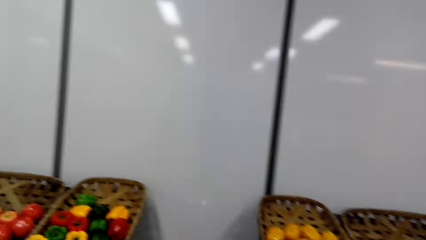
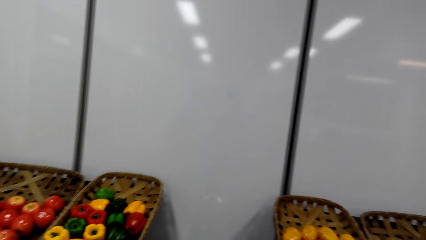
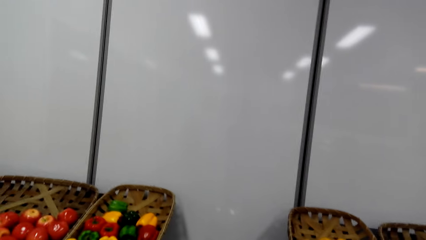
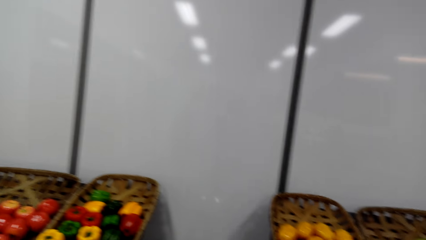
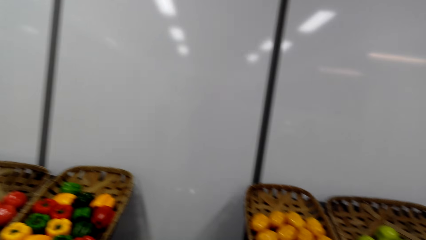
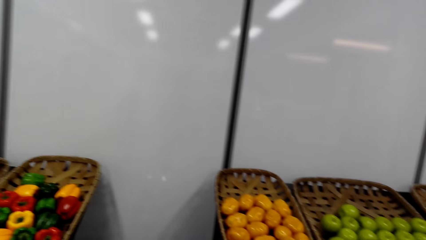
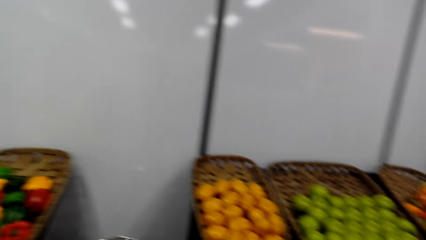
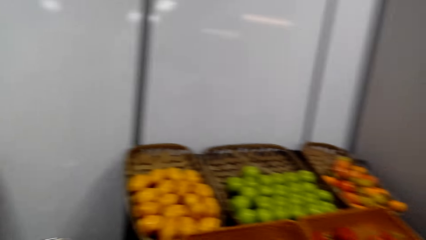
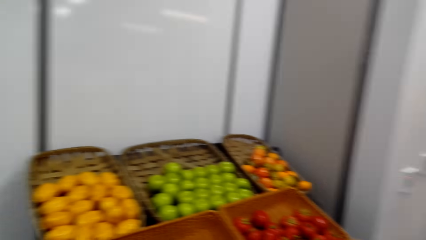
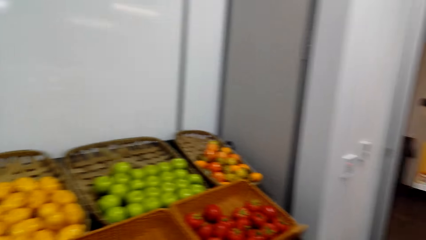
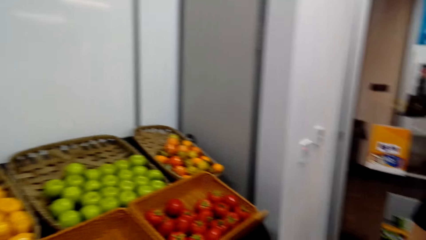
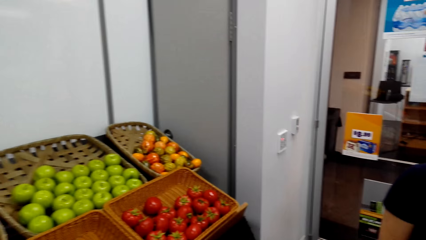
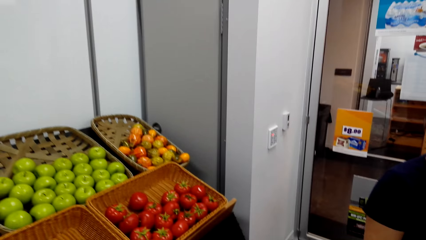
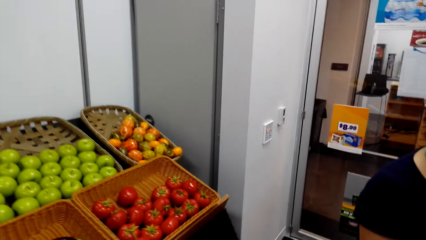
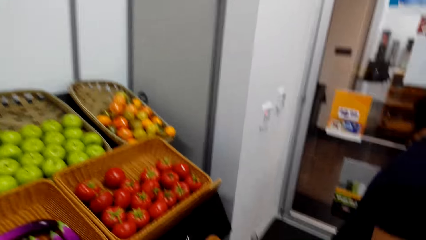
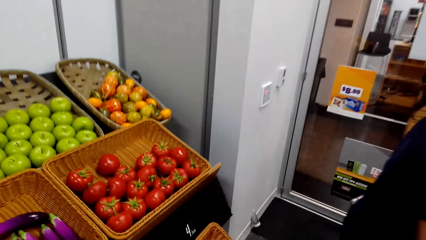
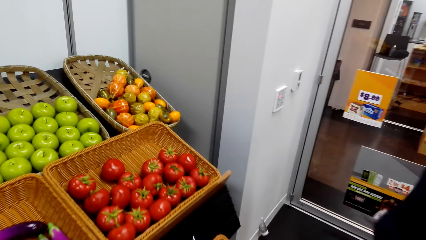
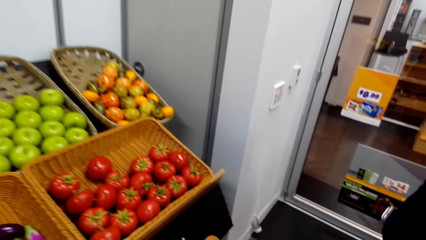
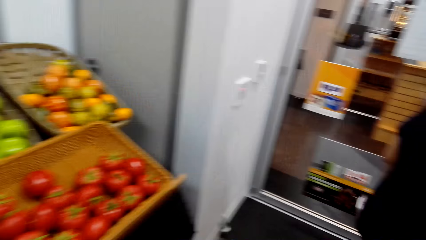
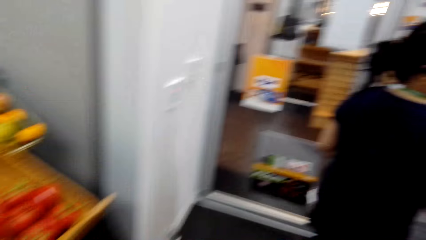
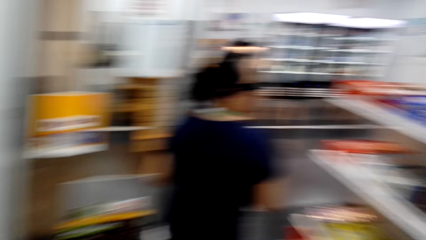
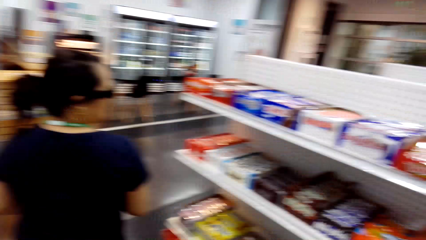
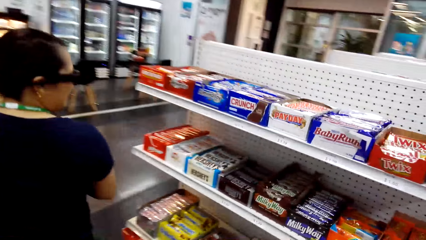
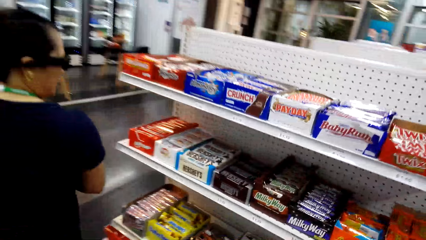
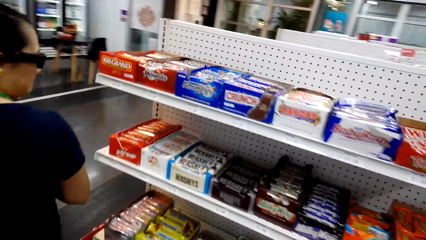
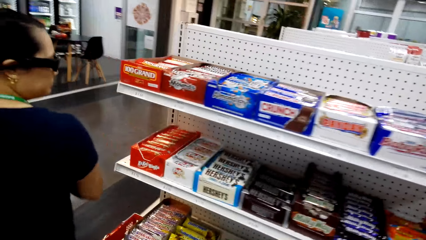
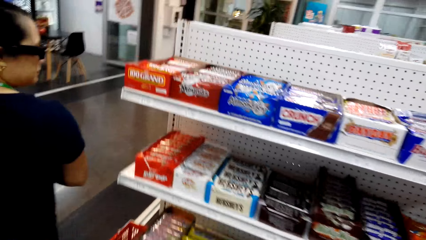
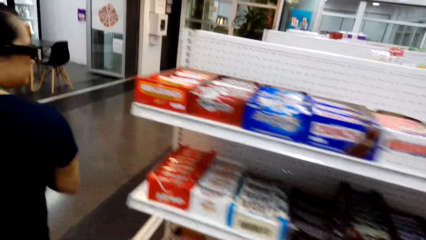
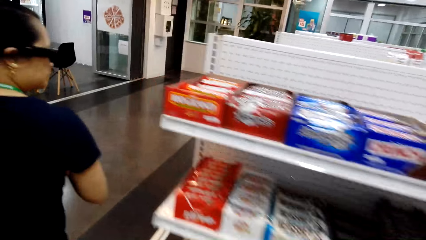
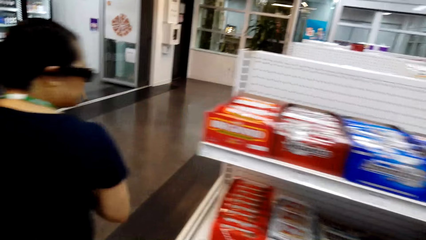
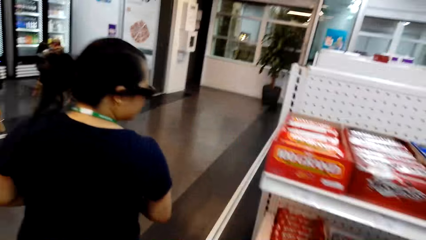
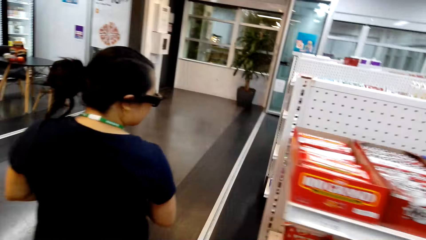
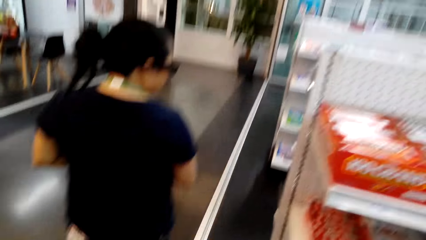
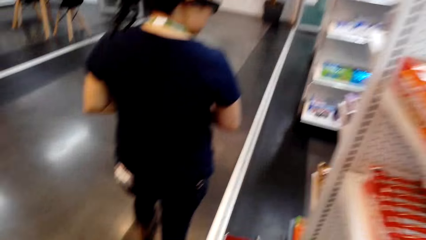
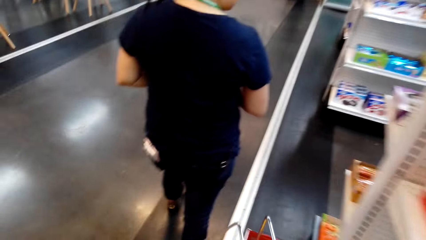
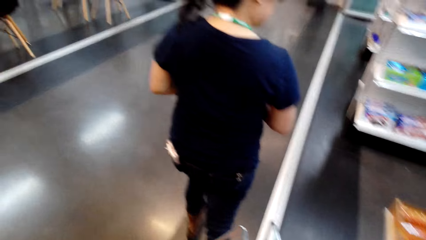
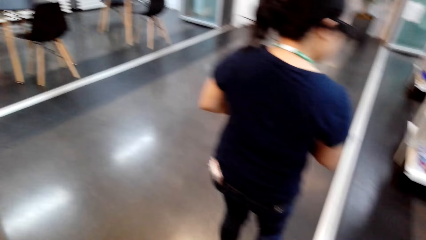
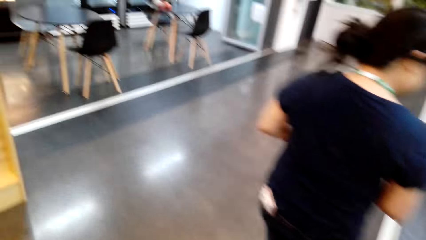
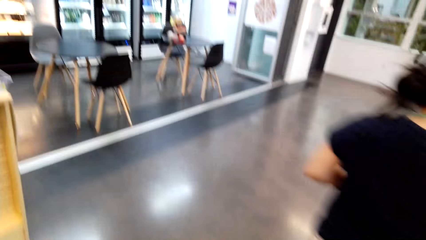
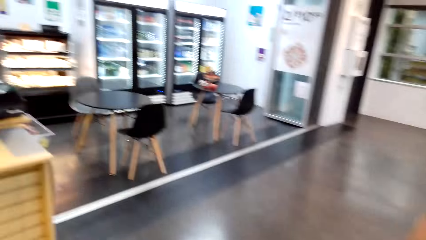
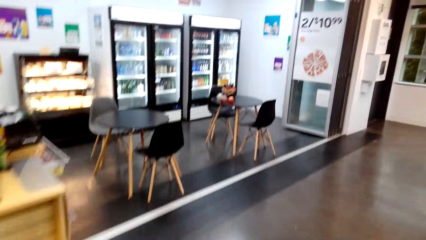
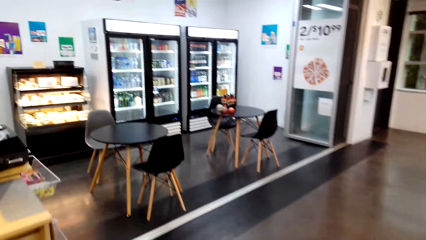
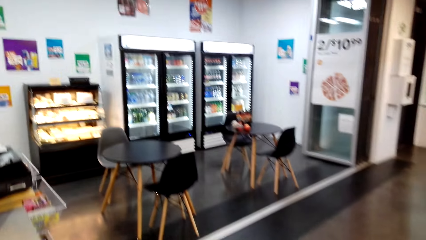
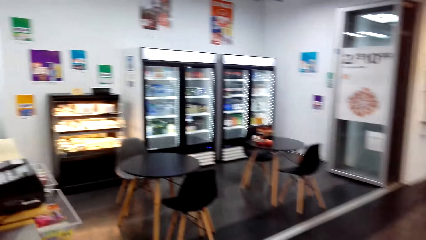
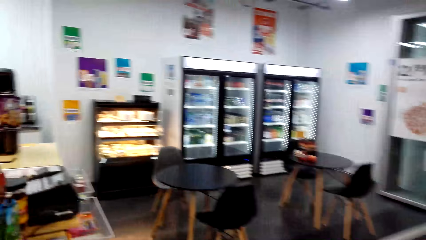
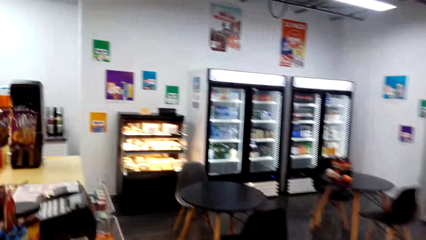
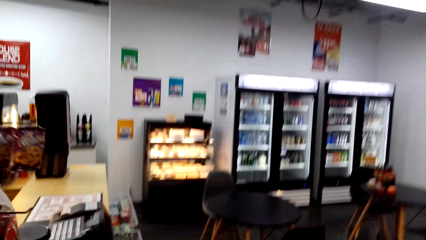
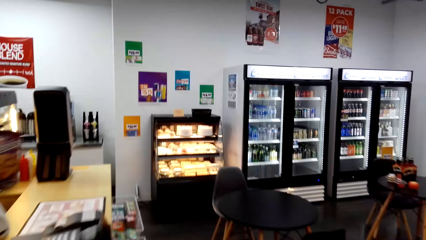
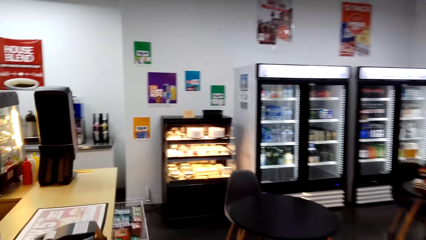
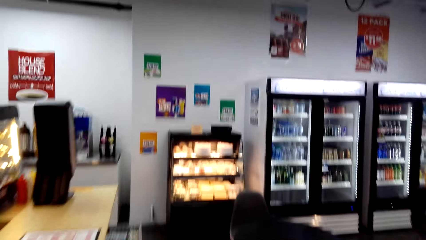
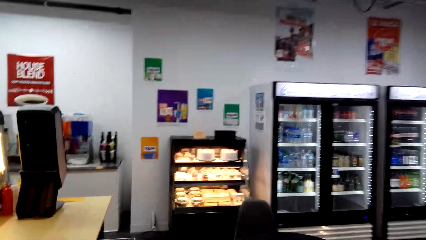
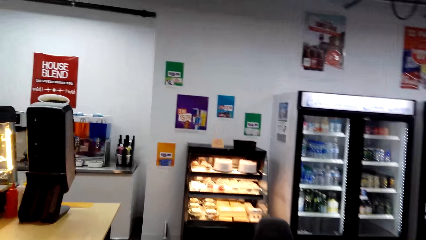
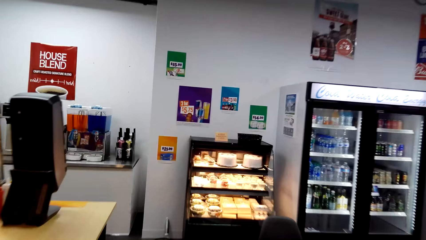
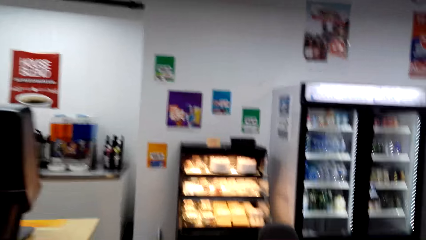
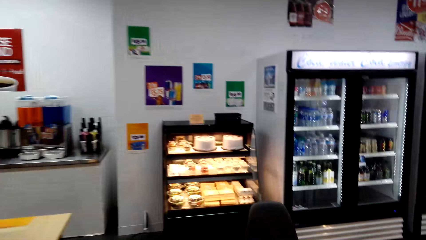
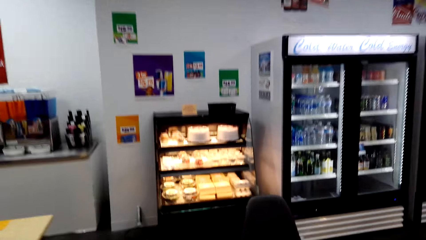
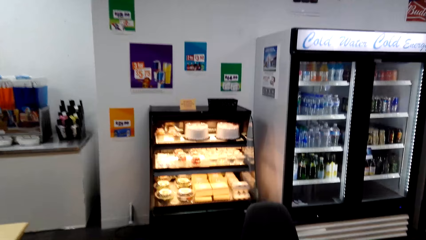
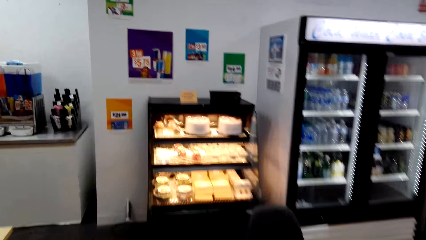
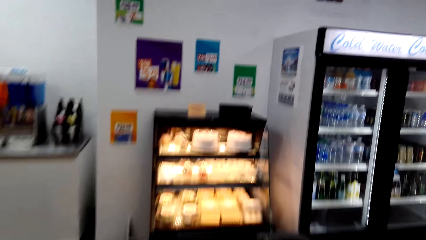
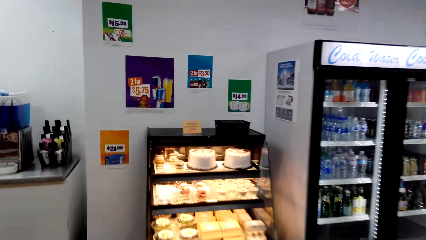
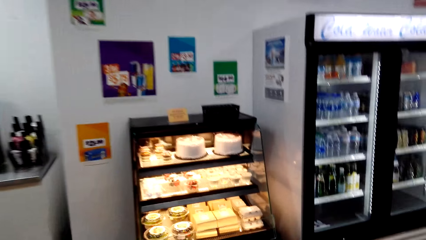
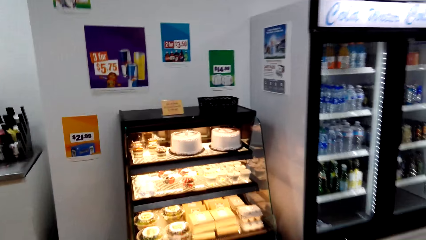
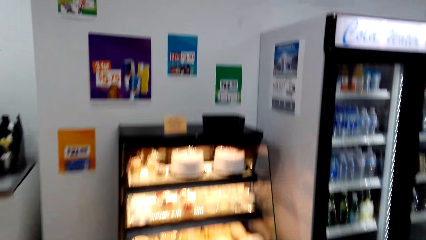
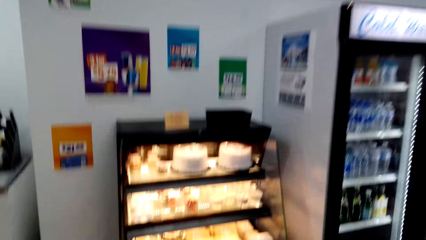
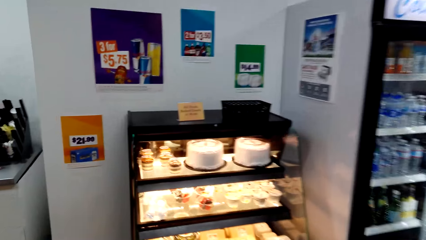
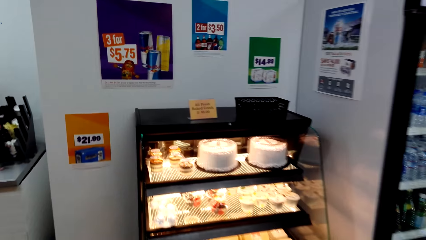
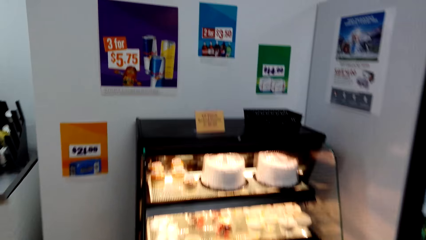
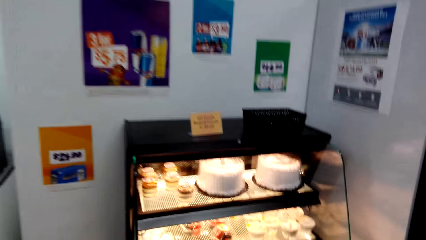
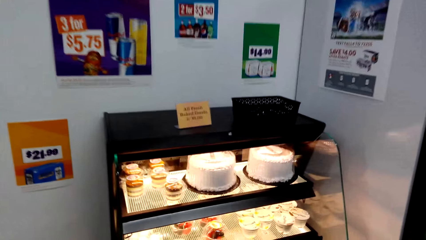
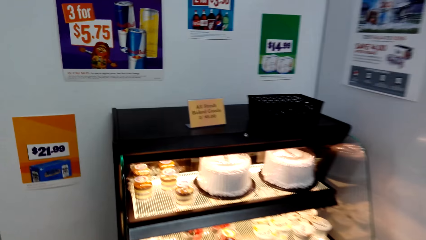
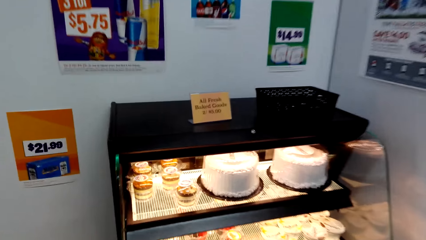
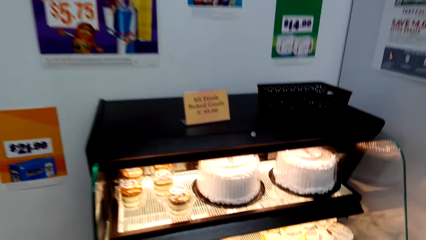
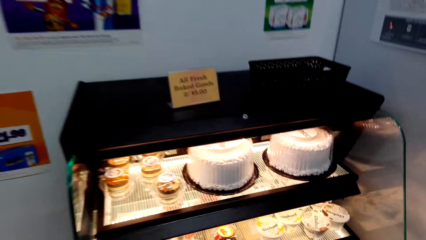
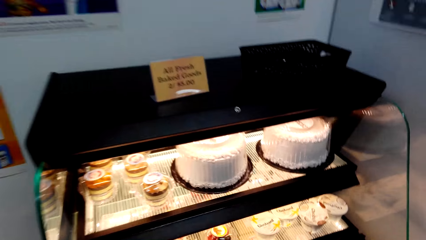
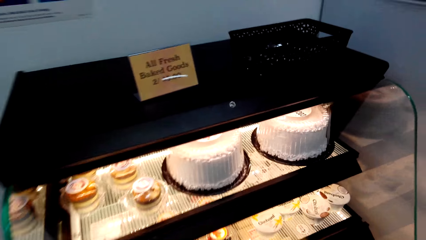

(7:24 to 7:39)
A woman laughs. The camera wearer looks at the bell pepper. They look at the grocery. They walk and look around. They talk to the woman. They walk towards the counter. They talk to the woman and look around. They walk. The woman talks to the camera wearer. The camera wearer walks and talks to the woman.
